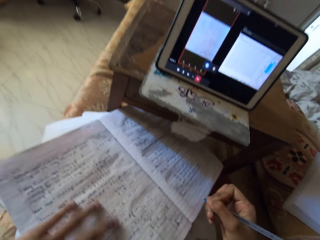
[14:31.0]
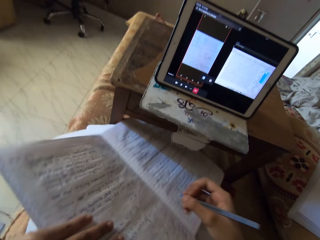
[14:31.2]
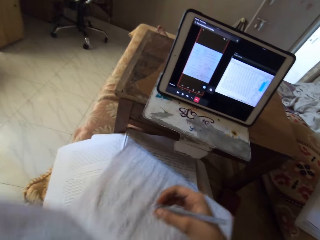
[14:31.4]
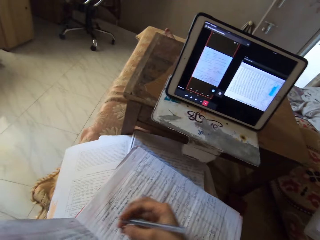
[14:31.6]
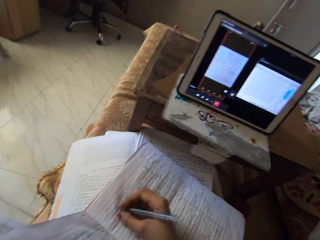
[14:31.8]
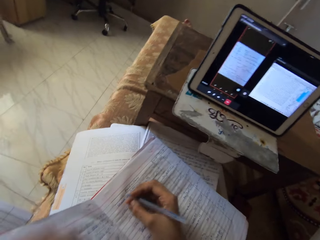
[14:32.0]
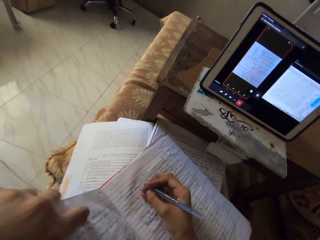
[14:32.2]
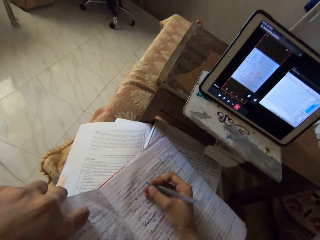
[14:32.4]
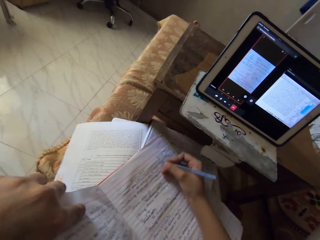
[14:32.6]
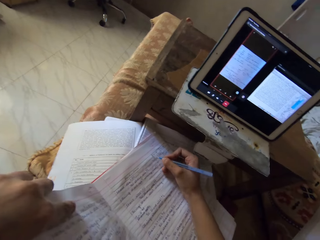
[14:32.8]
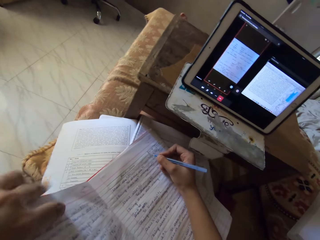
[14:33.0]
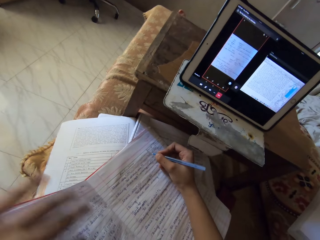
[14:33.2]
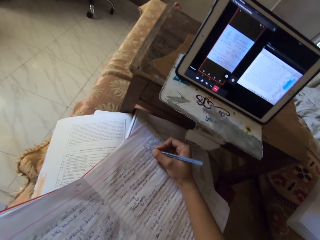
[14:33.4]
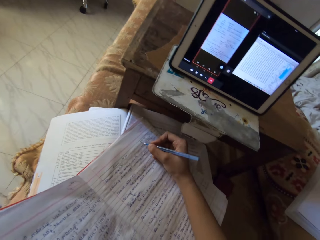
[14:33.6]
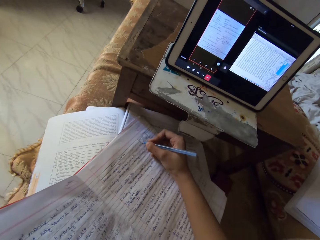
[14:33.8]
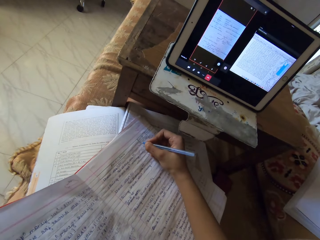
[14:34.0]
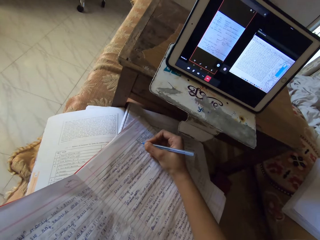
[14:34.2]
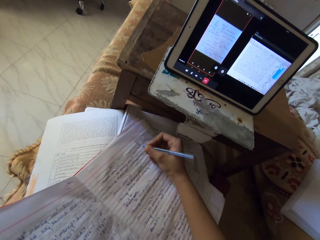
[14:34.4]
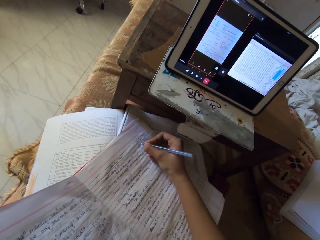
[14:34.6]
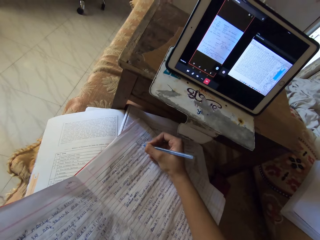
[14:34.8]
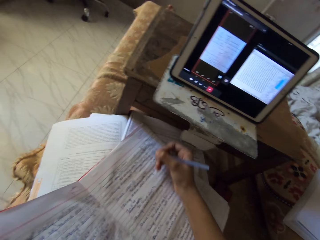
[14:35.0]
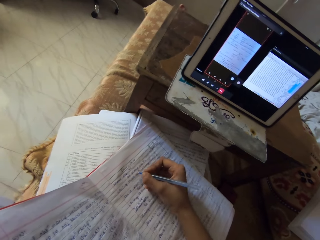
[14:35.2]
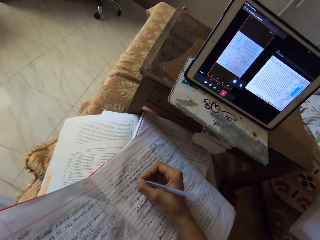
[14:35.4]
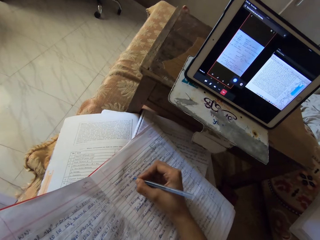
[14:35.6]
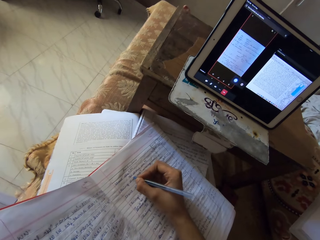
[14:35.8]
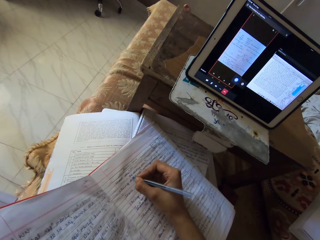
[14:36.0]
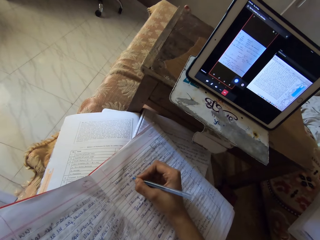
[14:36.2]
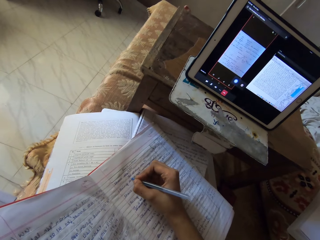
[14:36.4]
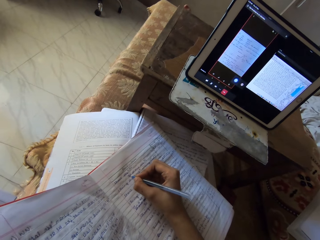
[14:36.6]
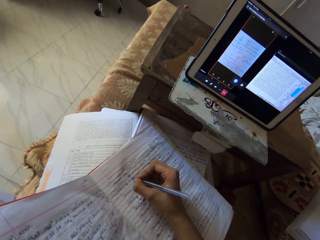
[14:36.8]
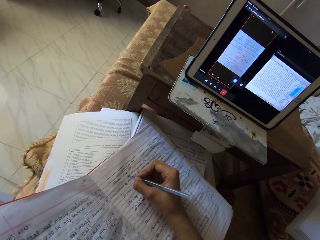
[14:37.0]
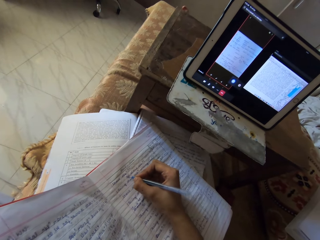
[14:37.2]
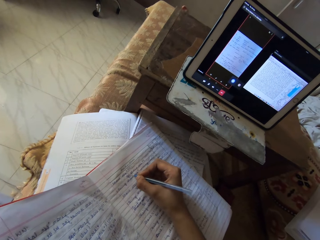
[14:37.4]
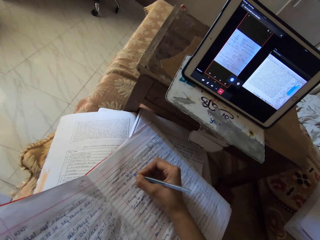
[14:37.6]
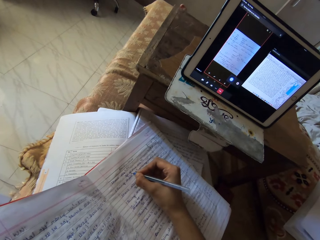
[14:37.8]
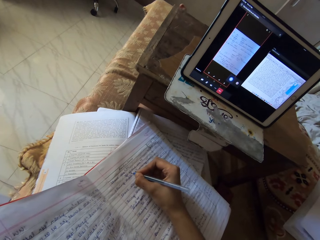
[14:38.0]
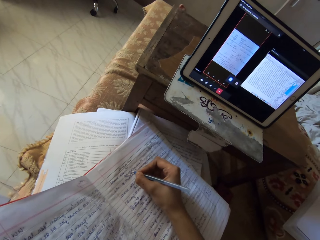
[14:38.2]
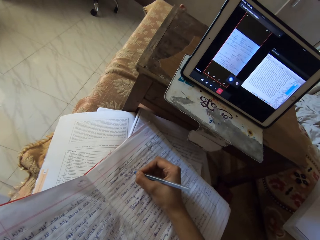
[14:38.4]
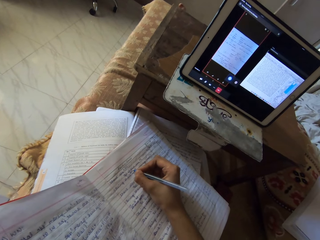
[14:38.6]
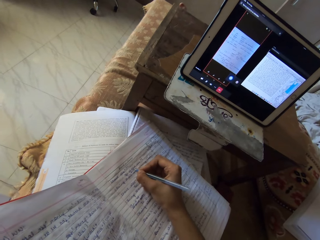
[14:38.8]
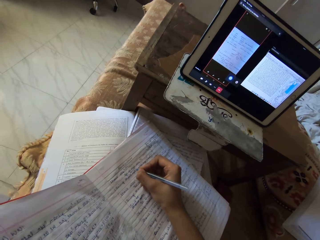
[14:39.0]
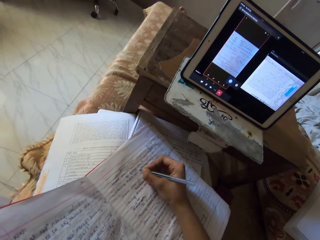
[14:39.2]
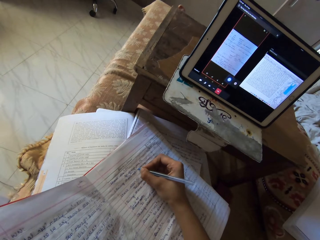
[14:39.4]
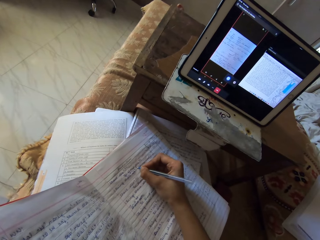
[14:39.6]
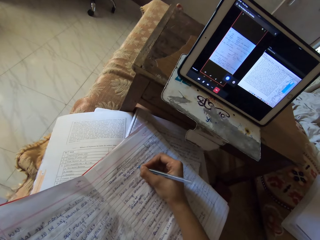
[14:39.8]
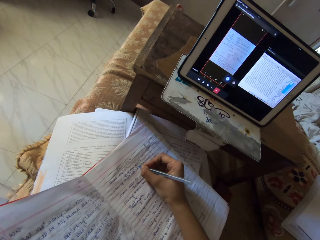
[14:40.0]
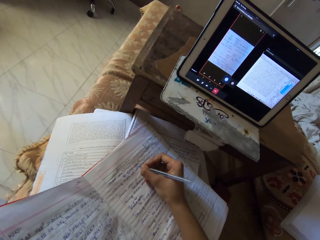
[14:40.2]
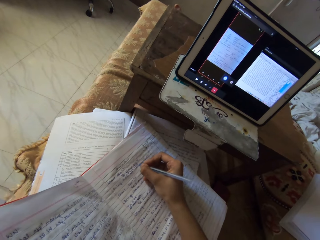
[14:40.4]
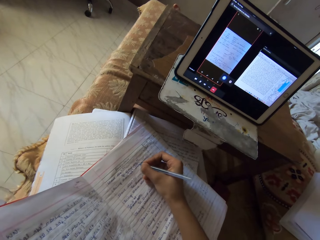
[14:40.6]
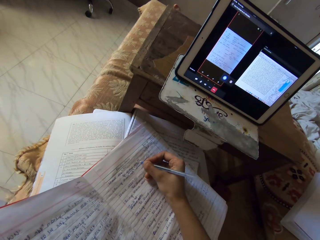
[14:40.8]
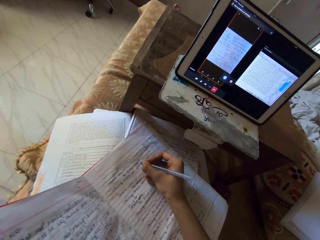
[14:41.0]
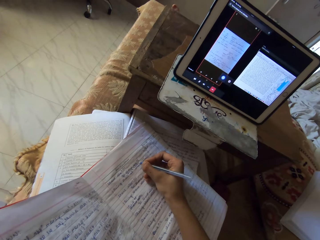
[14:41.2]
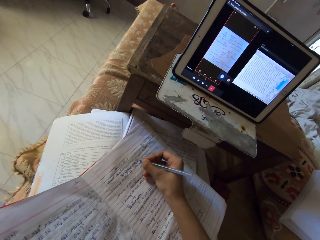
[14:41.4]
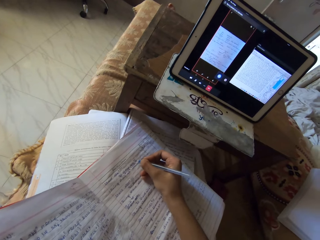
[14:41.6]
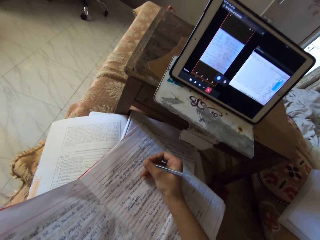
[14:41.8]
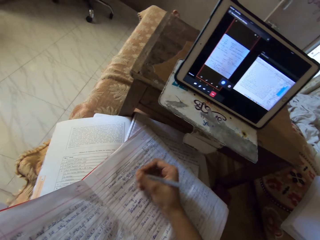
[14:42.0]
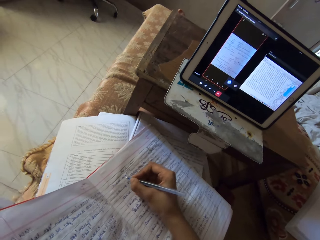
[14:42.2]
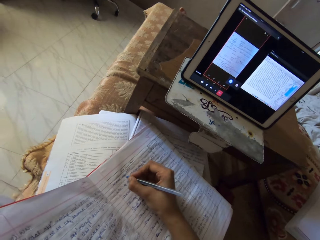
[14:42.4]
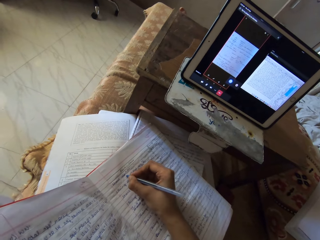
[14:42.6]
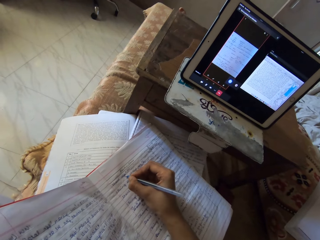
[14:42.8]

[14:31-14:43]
The camera wearer pulls the book using her left hand. She writes on the page. She adjusts the book on her lap with her left hand.

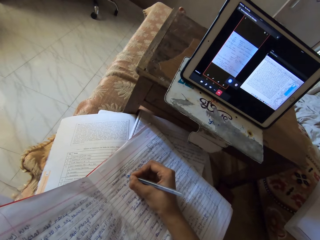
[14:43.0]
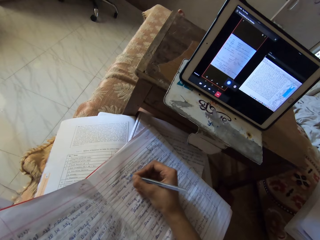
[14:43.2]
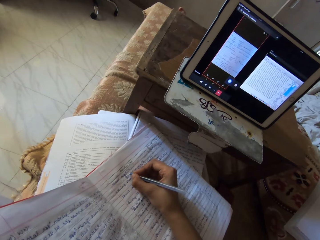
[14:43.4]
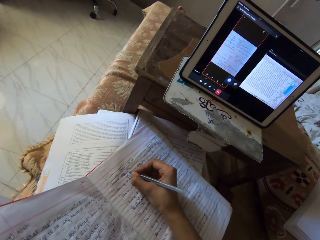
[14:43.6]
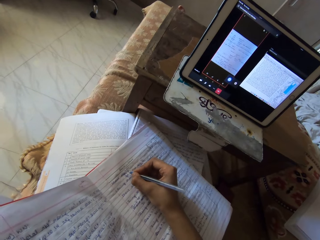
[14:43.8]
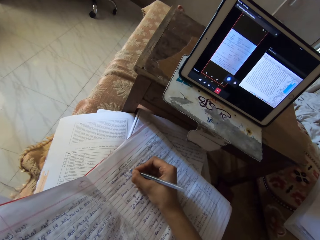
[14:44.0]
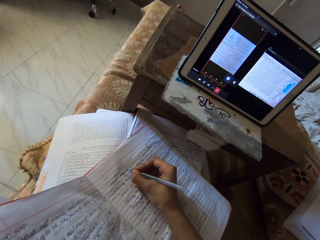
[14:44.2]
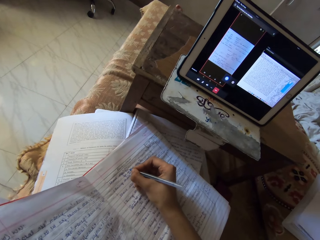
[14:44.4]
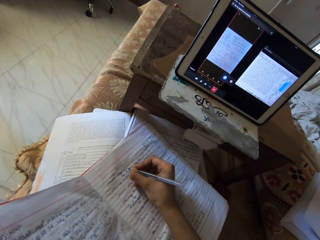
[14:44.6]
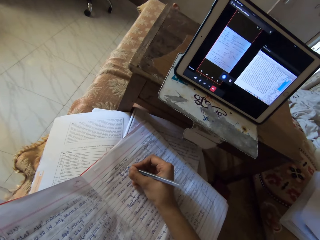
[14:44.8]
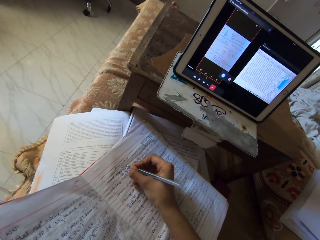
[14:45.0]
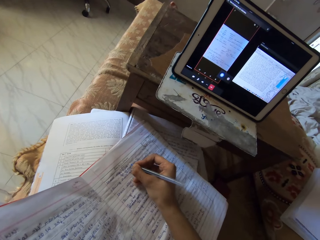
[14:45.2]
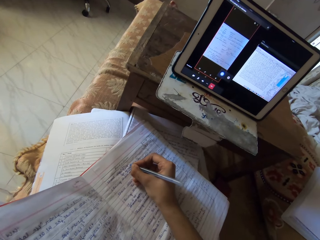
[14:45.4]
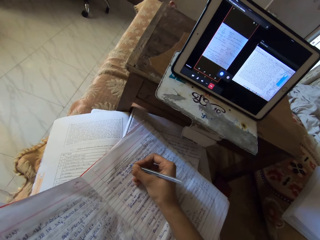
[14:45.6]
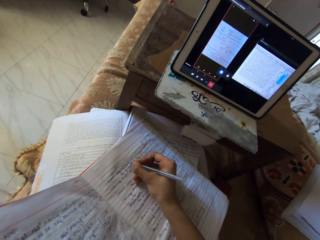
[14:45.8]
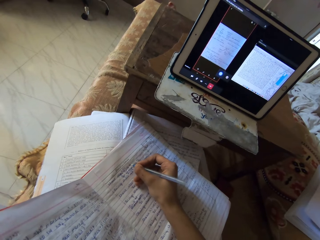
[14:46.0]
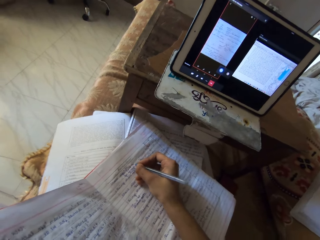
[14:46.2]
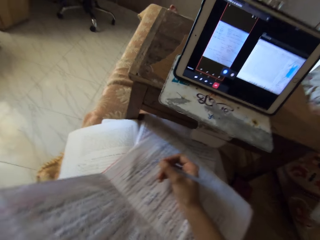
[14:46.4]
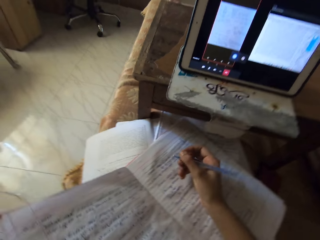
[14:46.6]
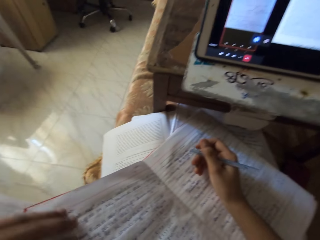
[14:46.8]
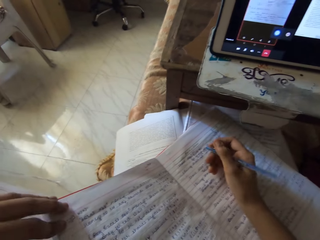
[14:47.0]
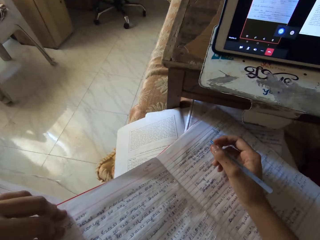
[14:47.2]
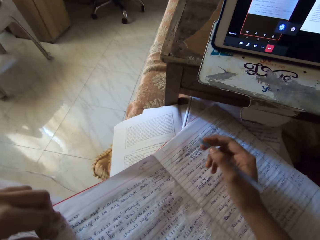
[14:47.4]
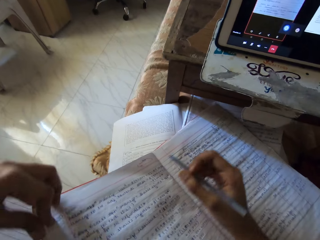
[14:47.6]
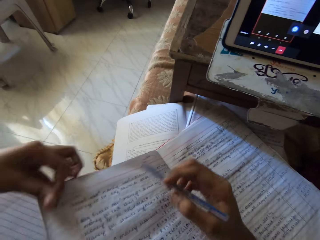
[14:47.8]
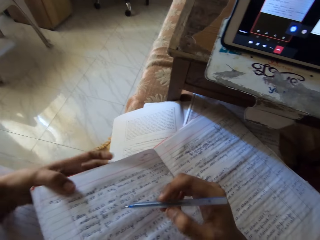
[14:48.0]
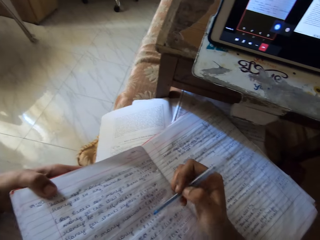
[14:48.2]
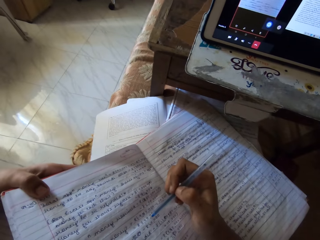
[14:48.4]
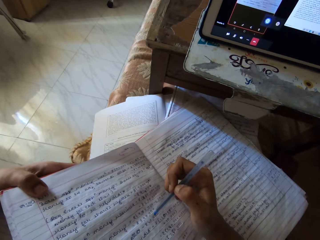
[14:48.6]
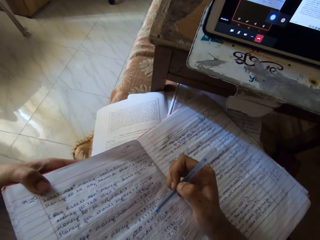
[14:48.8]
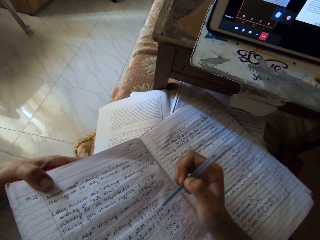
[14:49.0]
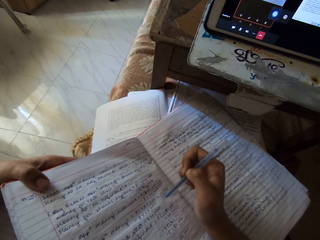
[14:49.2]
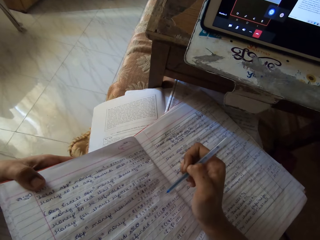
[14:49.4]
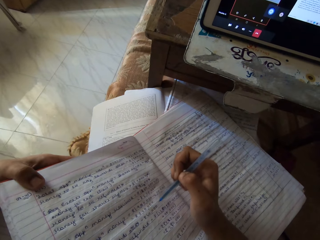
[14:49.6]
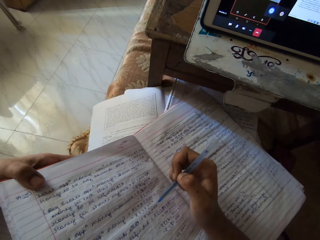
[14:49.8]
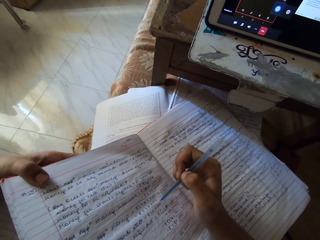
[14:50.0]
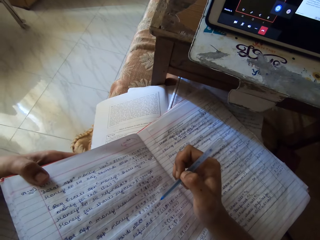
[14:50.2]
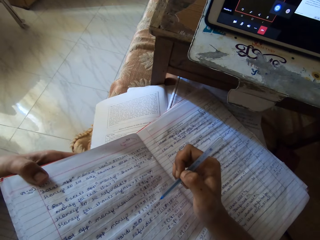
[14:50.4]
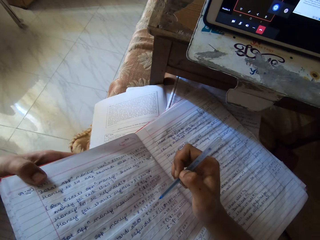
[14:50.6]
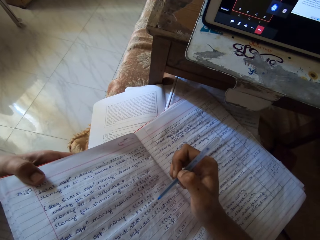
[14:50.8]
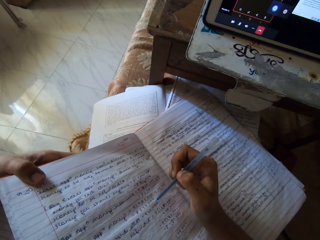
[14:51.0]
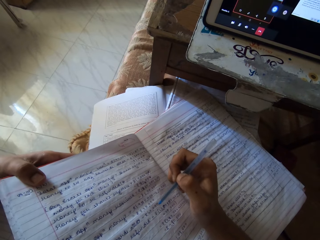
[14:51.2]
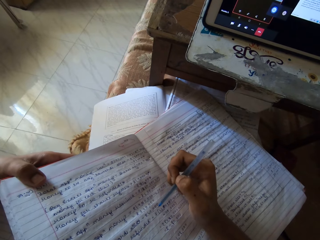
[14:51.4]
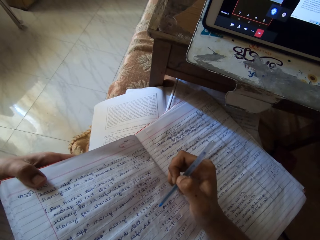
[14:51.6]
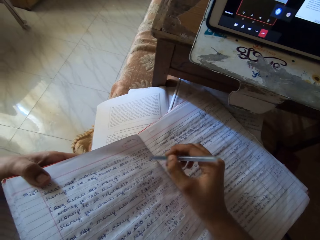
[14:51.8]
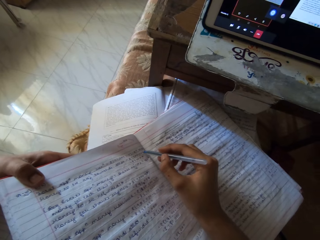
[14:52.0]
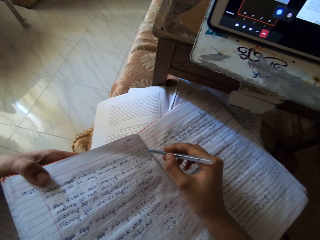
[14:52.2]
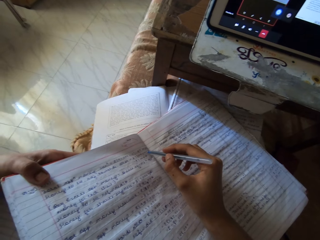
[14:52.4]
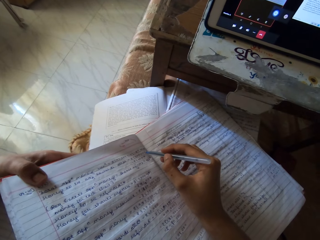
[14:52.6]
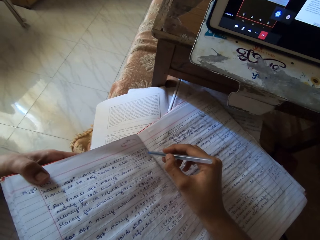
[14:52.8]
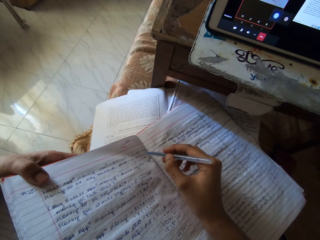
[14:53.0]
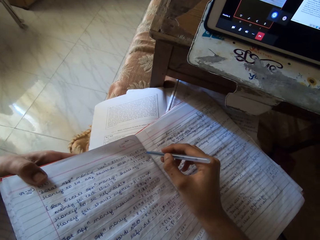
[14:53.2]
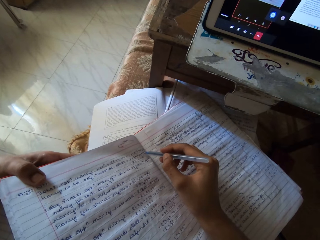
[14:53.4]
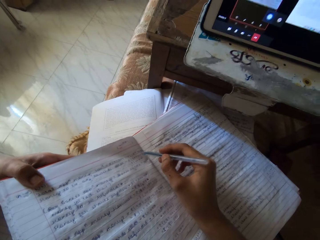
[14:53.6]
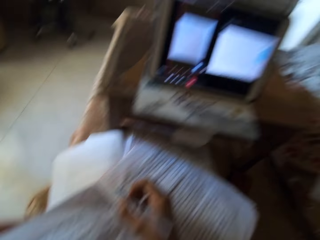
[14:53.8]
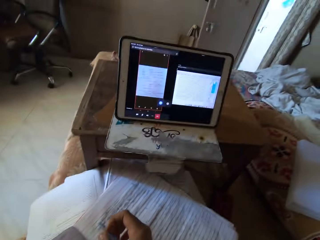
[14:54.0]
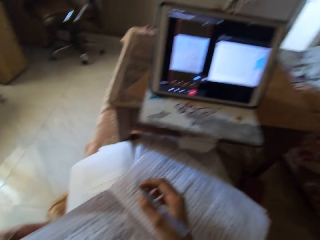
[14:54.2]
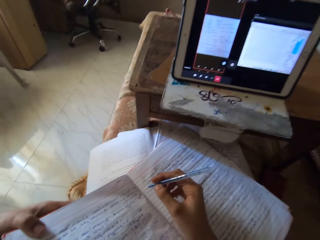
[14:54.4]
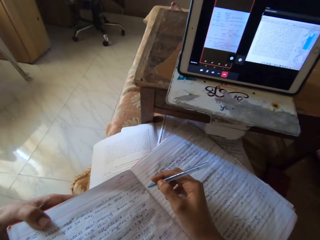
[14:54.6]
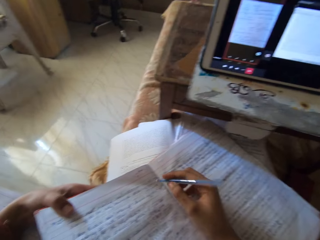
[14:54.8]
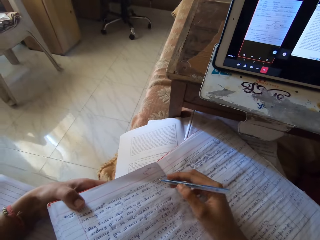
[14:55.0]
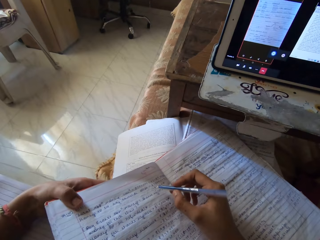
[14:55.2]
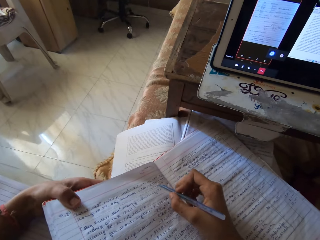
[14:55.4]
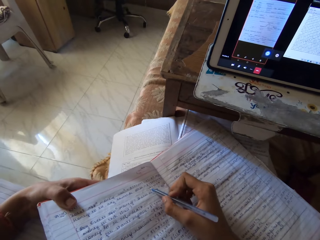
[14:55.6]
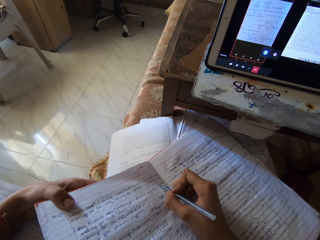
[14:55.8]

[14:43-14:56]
The camera wearer moves her hand on the book. She adjusts the book with her left hand. She moves a pen over the page. She moves the pen in her right hand.
